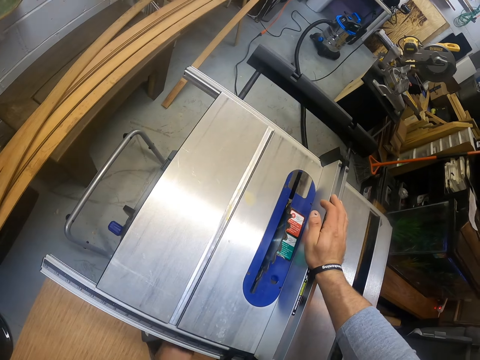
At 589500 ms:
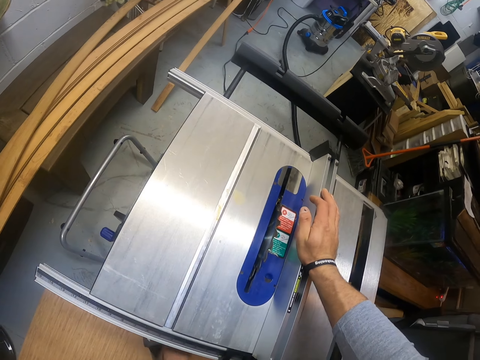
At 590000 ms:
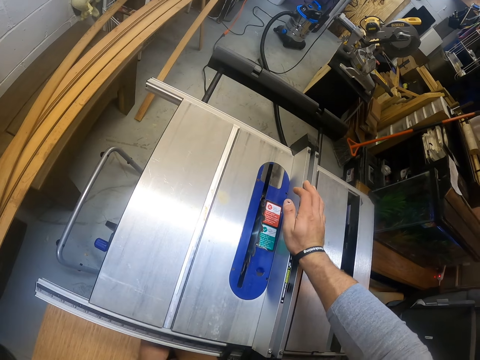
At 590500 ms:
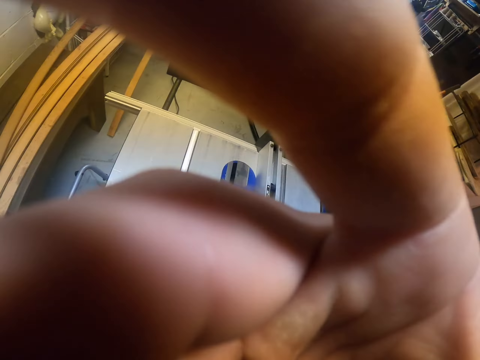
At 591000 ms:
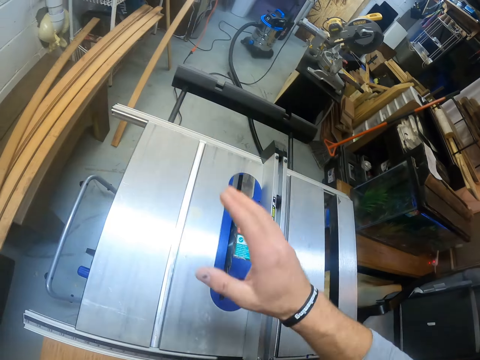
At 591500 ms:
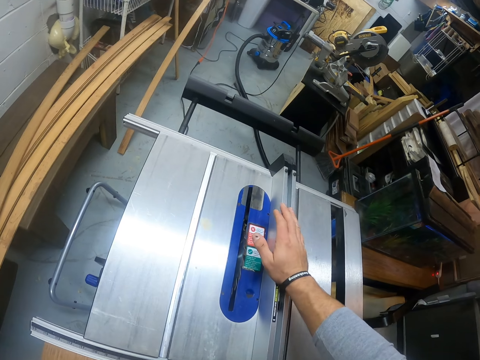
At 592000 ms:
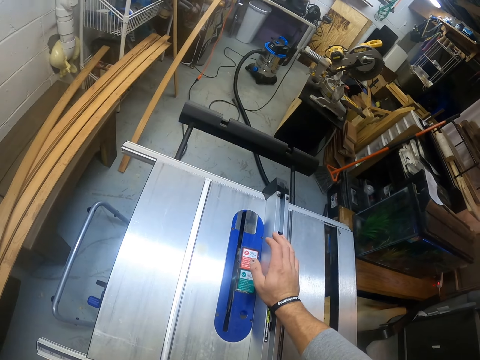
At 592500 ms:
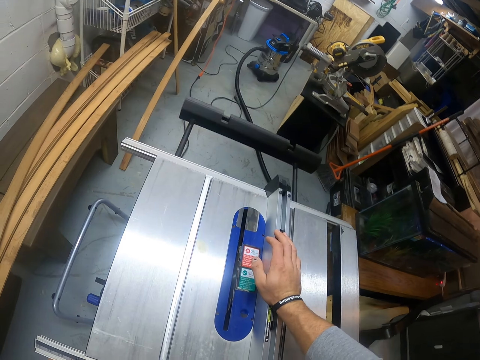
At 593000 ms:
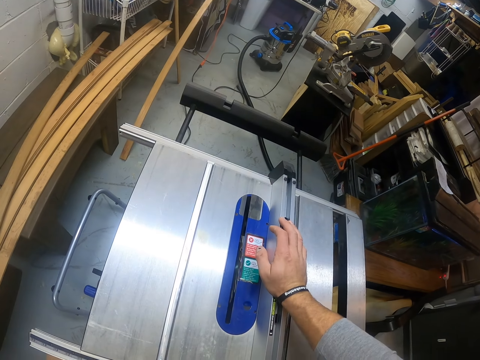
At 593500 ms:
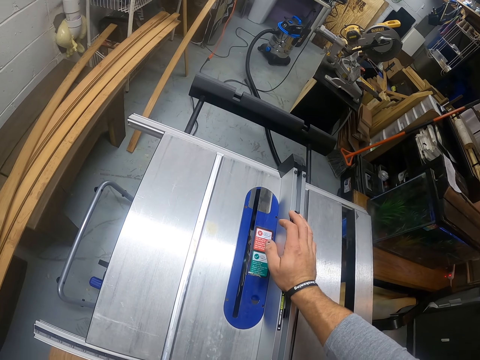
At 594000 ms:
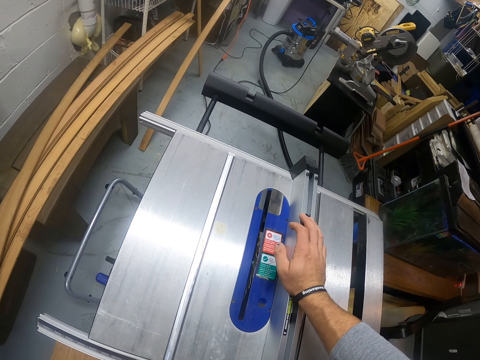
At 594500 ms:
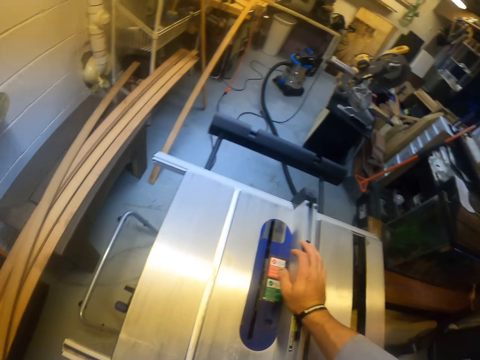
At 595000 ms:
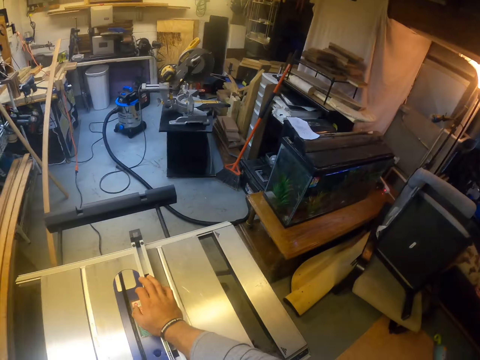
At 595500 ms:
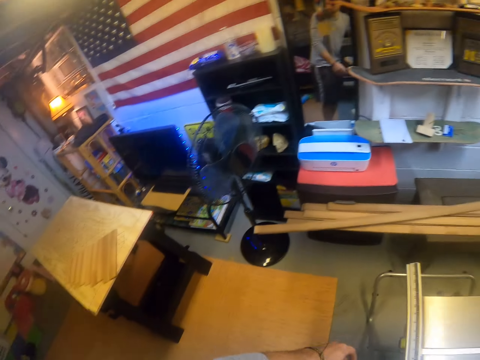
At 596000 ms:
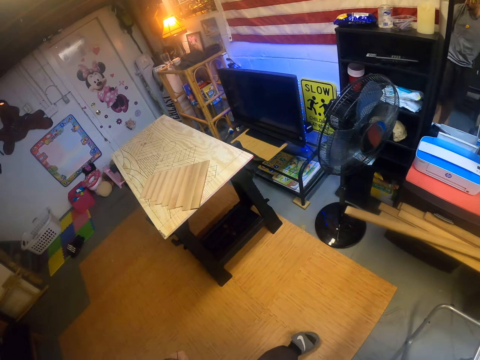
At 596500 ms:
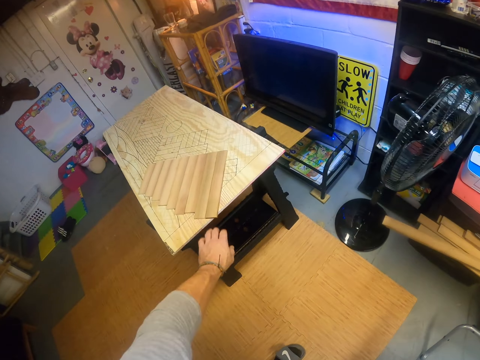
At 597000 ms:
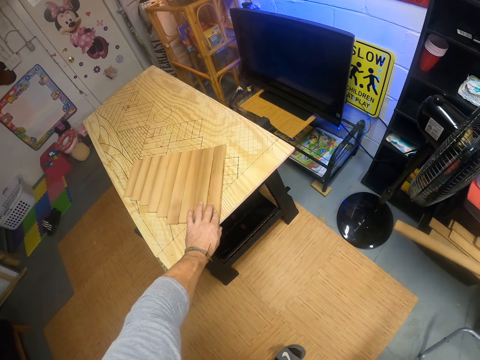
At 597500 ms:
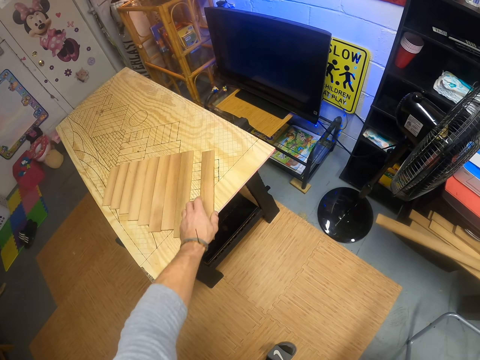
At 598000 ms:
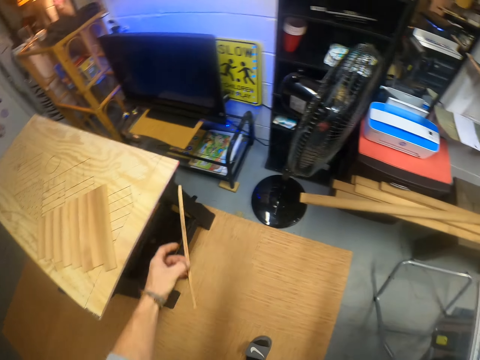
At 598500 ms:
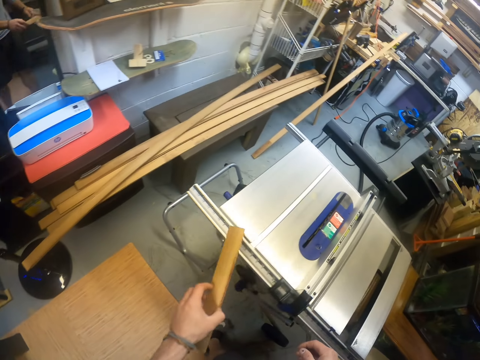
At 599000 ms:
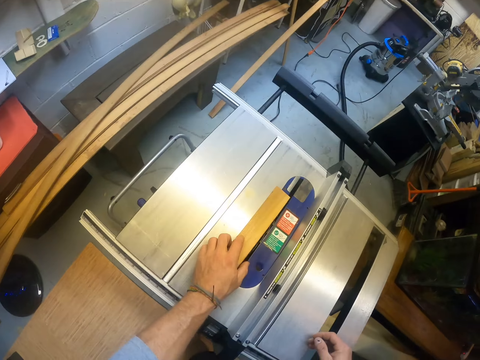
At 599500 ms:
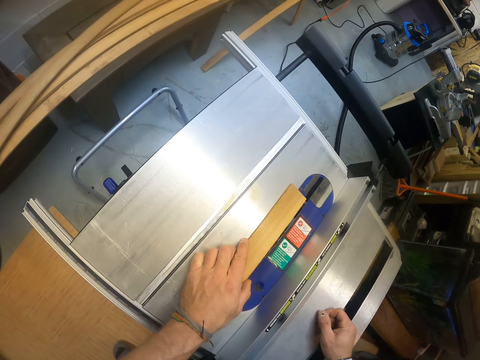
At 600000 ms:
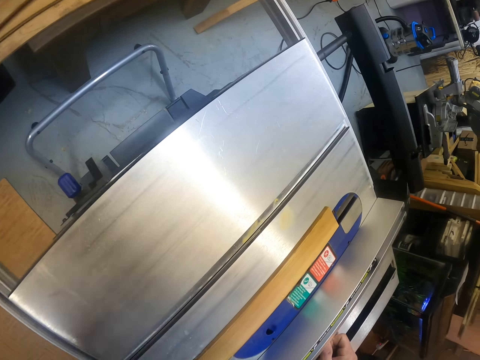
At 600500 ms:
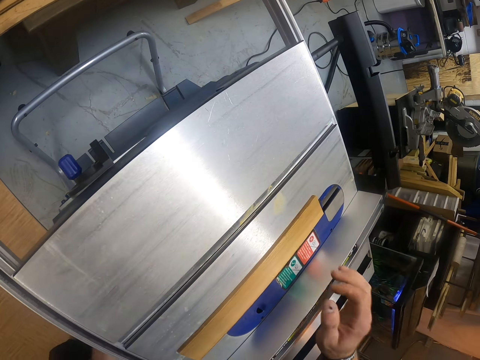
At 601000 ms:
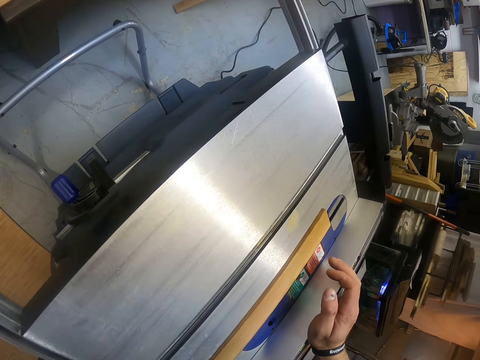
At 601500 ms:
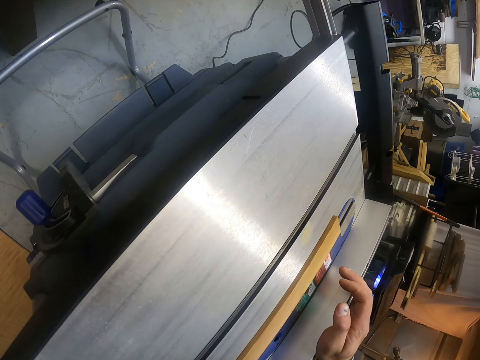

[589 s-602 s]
The camera wearer touches a camera on his head with his right hand. He picks up a plank from a table with his left hand. He places the plank on the table saw with his left hand.

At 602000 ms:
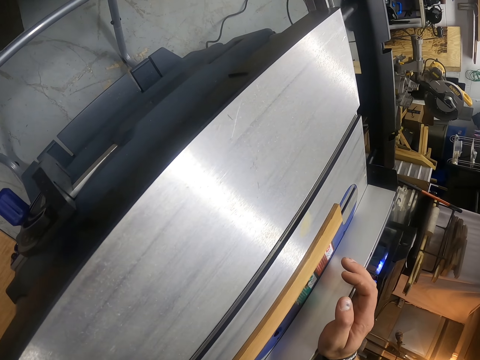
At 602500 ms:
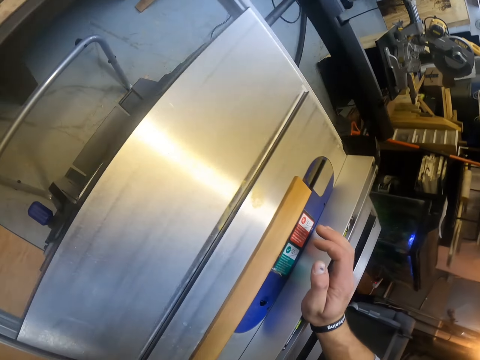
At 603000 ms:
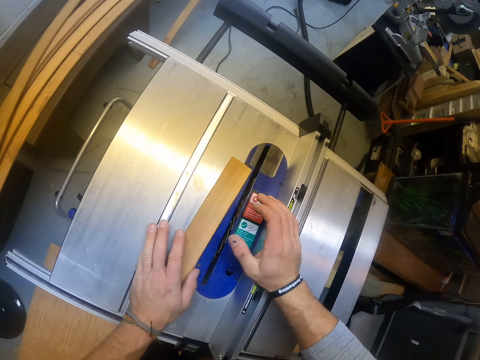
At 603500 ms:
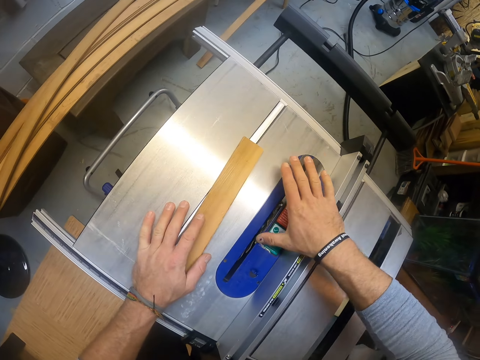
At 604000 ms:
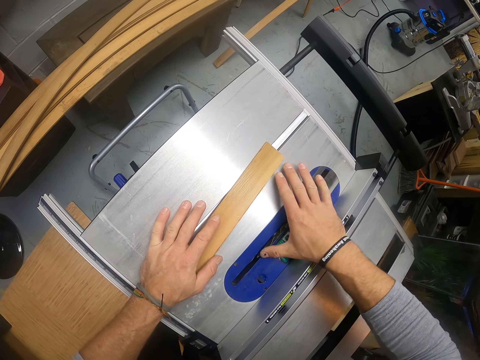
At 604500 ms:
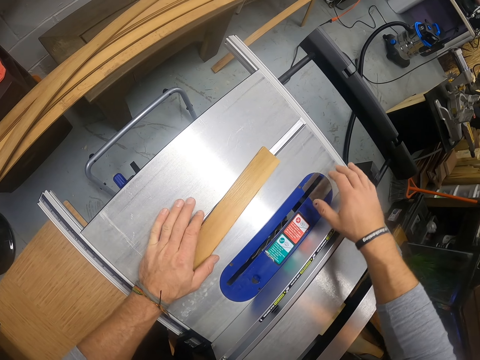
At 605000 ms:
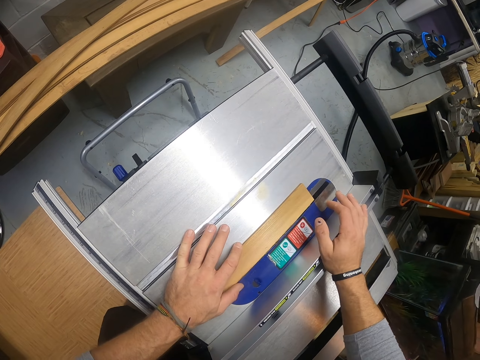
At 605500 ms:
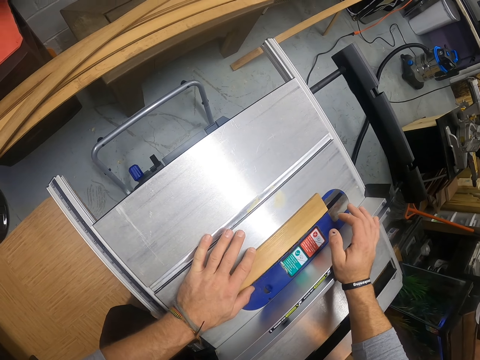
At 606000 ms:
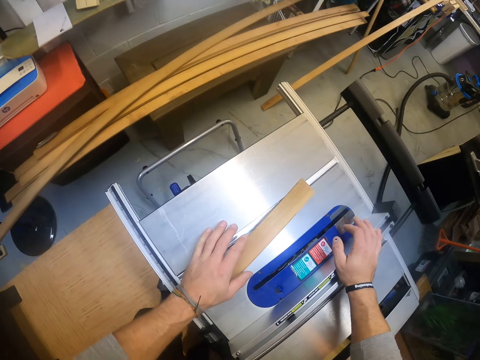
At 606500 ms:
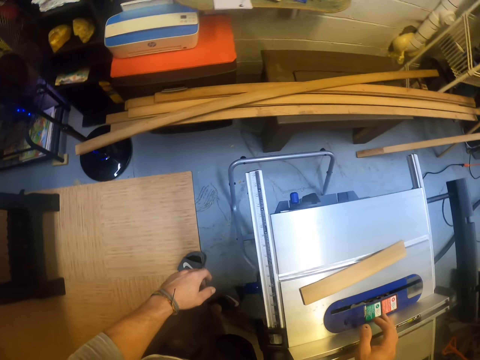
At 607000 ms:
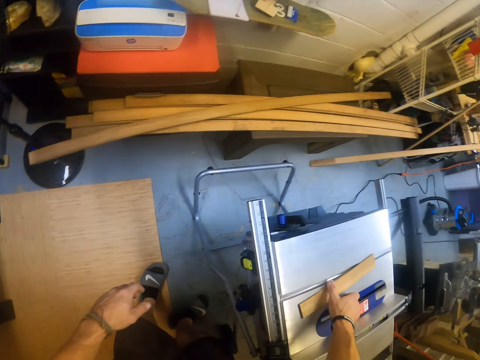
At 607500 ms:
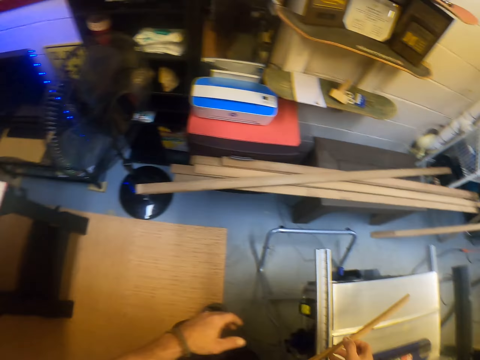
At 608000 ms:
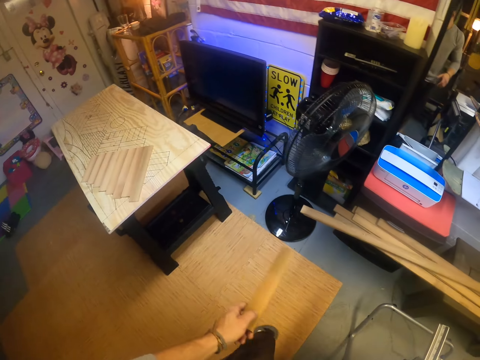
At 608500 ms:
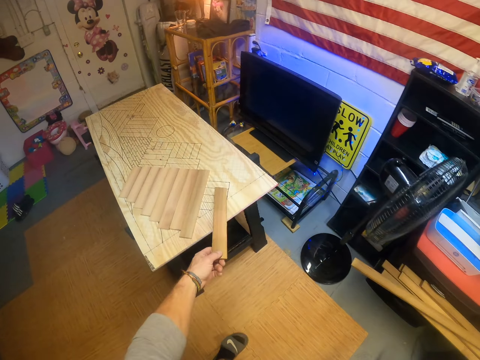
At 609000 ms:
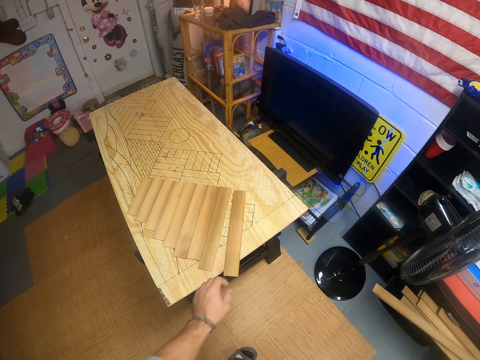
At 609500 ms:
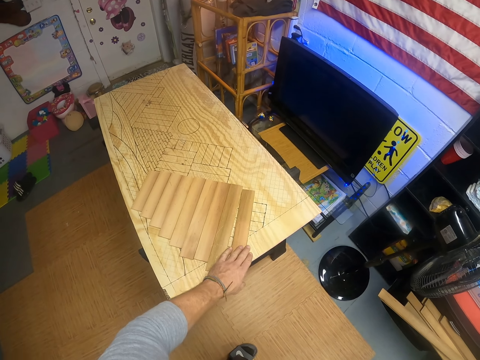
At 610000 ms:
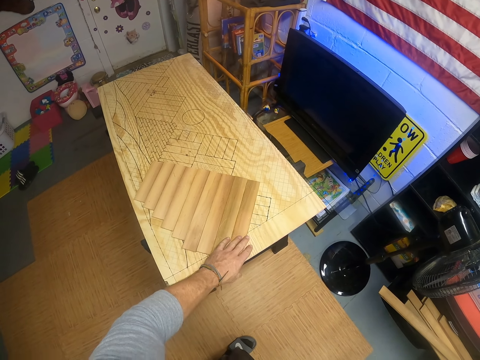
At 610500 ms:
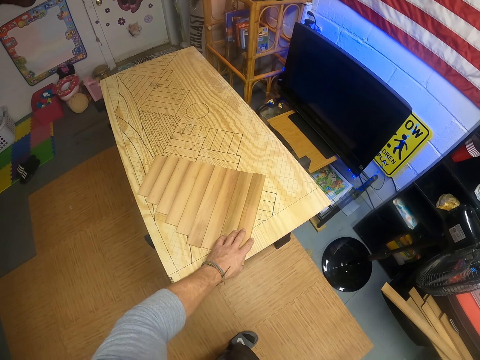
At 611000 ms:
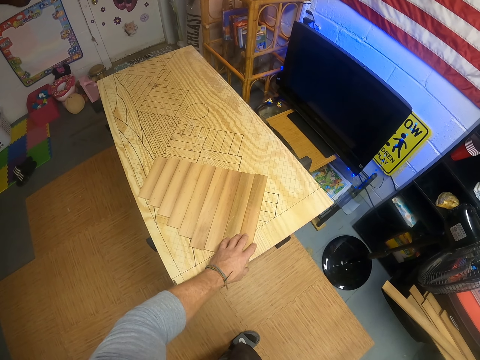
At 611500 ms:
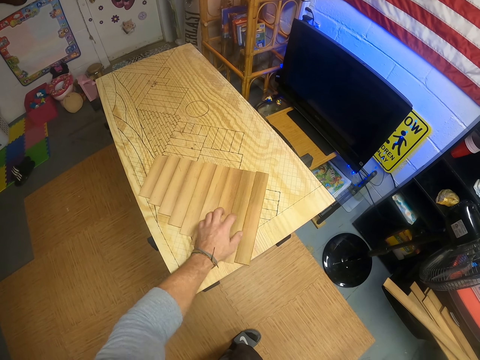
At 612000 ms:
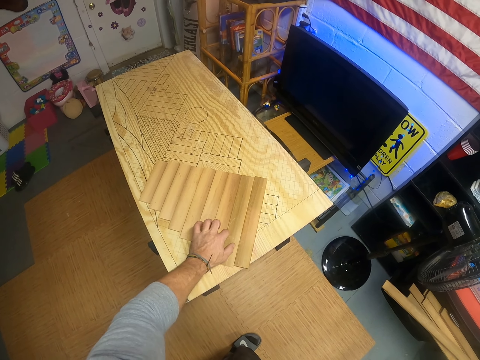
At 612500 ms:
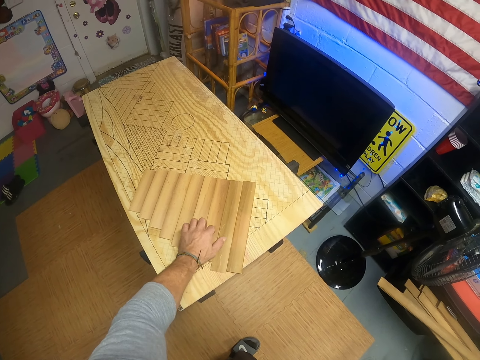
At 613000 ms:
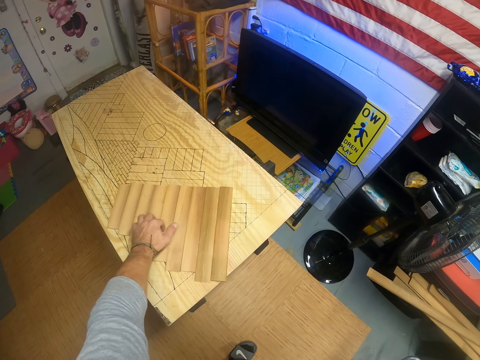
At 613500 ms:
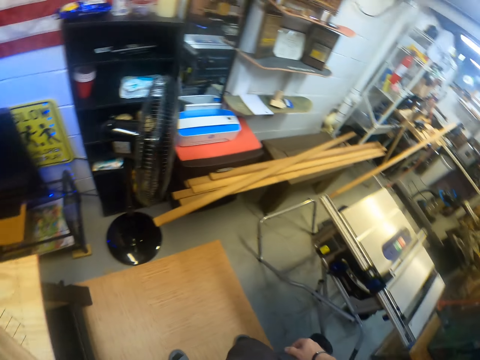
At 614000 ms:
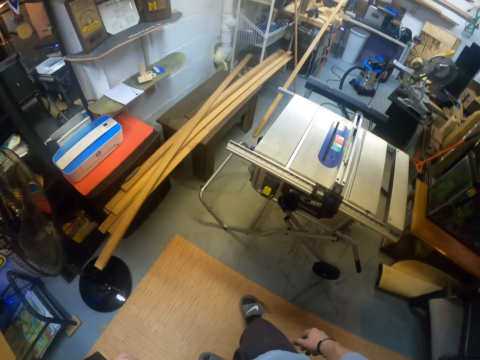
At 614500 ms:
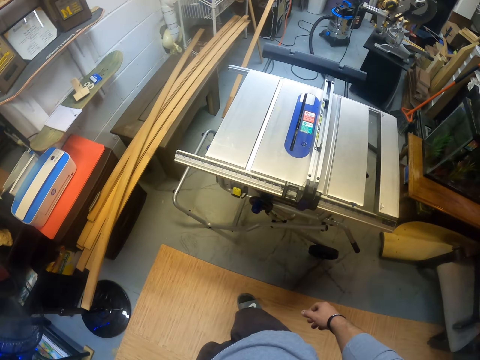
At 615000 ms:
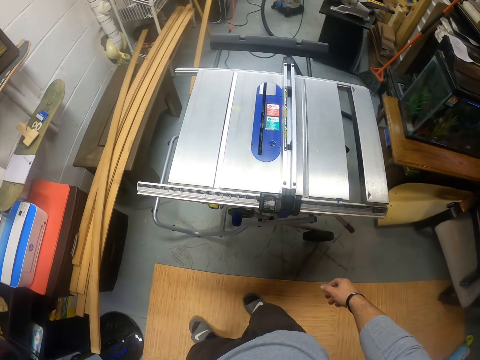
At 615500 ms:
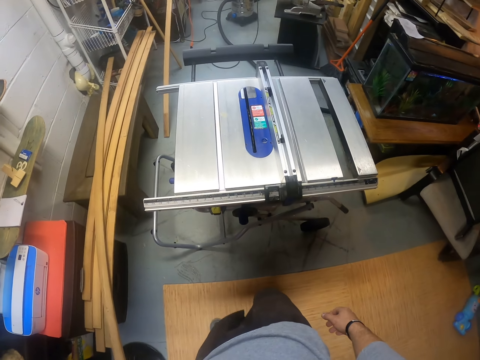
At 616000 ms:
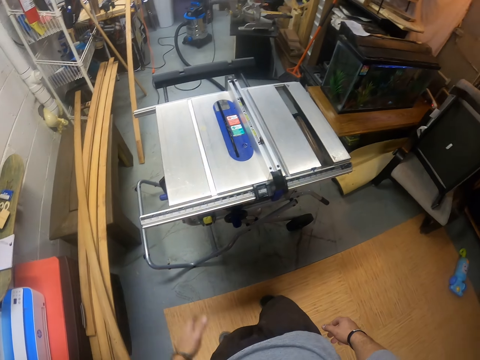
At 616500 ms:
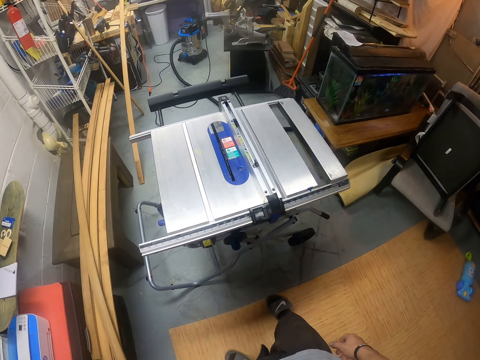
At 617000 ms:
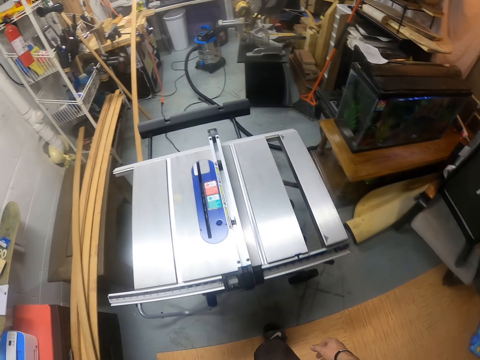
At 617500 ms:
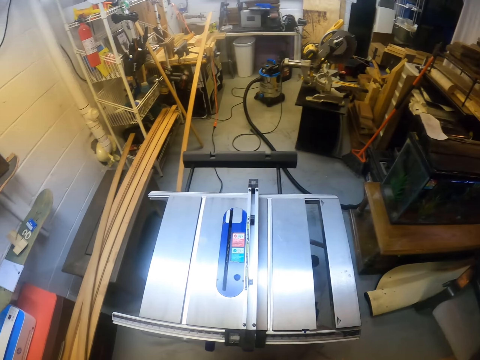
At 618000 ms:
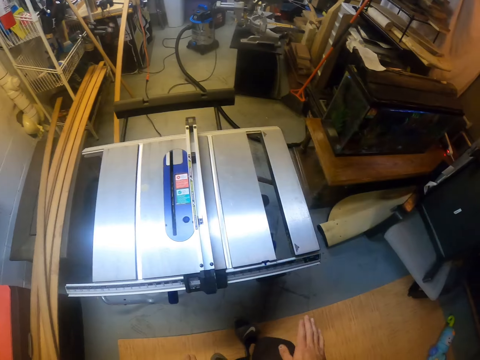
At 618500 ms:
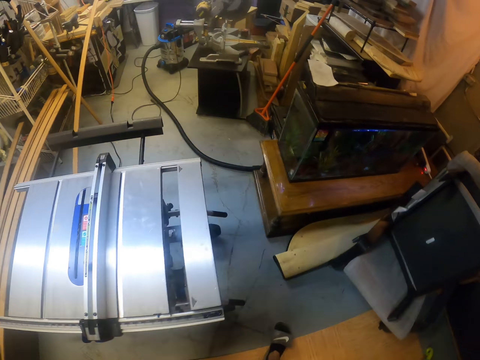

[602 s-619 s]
The camera wearer shifts the plank on the table saw with his left hand. He rolls the table saw's blade with his right hand. He shifts the plank on the table saw with his left hand. He operates the wood machine. He shifts the plank on the table saw with his left hand again. He picks the plank from the table saw with his right hand. He passes the plank to his left hand from his right hand. He drops the plank on the table with his left hand. He adjusts the plank on the table with his left hand. He places his left hand on the planks on the table. He stares in the room.
